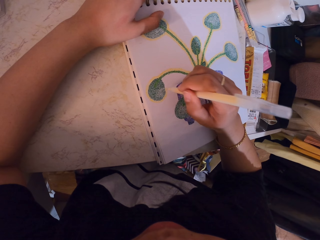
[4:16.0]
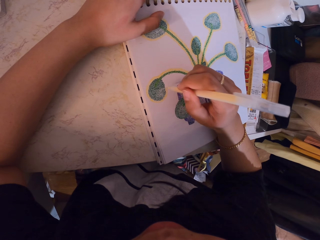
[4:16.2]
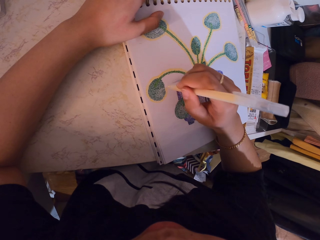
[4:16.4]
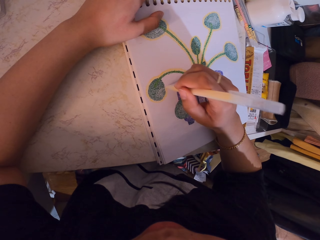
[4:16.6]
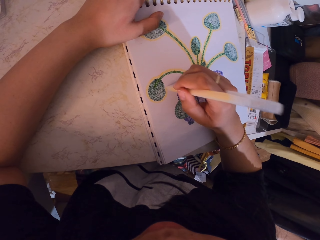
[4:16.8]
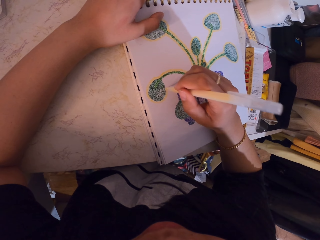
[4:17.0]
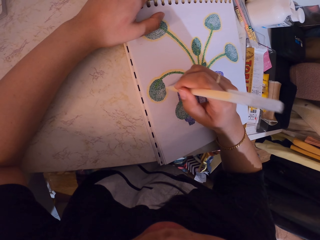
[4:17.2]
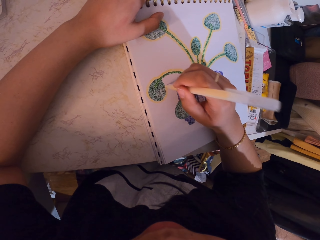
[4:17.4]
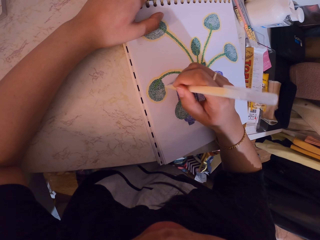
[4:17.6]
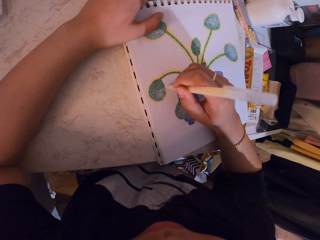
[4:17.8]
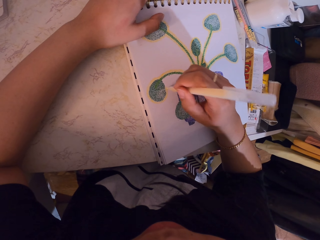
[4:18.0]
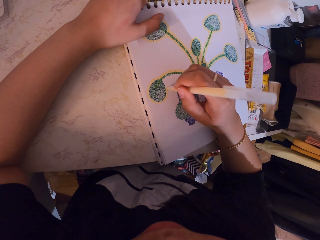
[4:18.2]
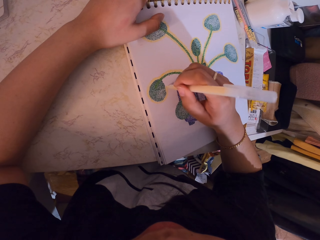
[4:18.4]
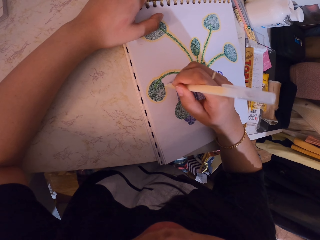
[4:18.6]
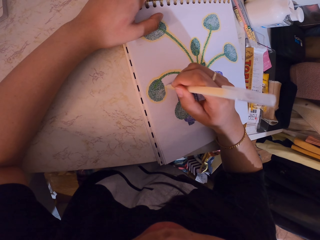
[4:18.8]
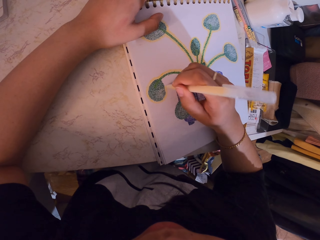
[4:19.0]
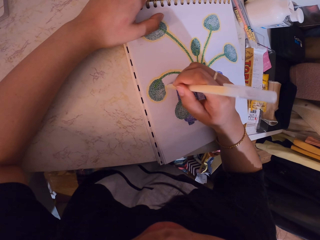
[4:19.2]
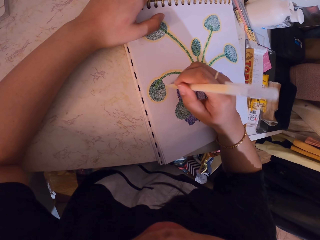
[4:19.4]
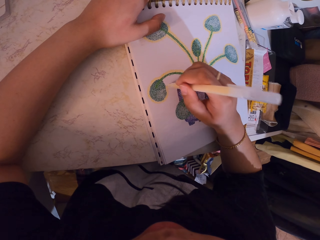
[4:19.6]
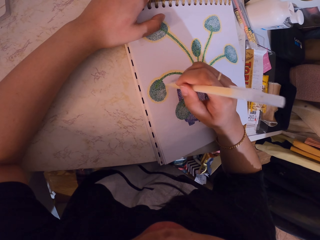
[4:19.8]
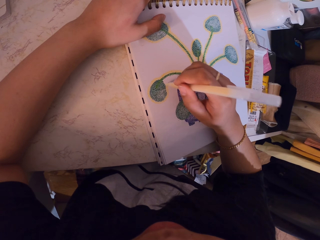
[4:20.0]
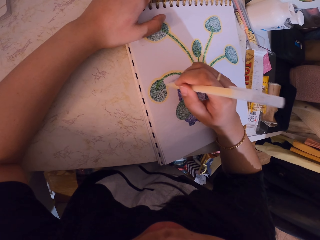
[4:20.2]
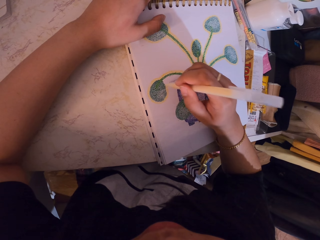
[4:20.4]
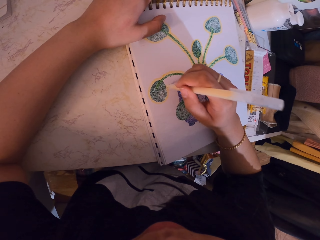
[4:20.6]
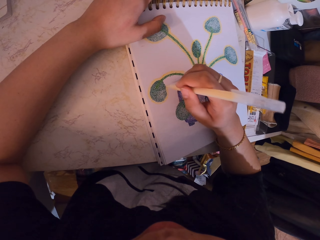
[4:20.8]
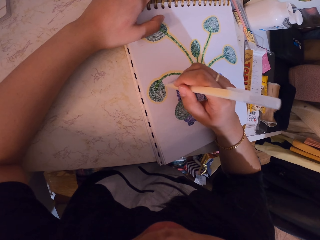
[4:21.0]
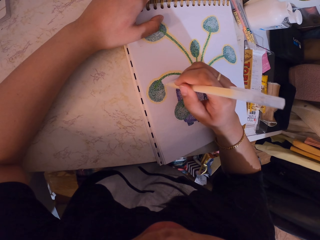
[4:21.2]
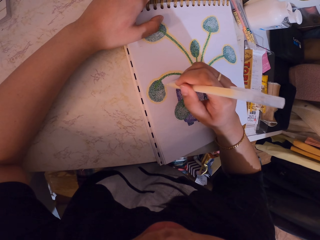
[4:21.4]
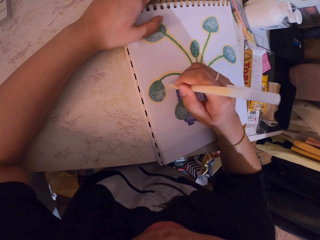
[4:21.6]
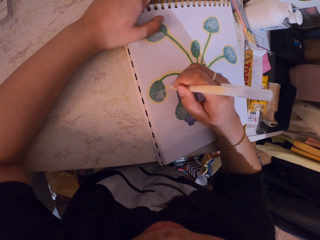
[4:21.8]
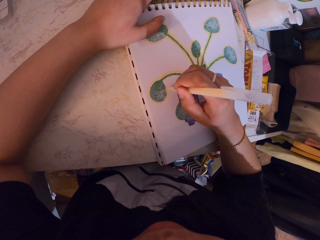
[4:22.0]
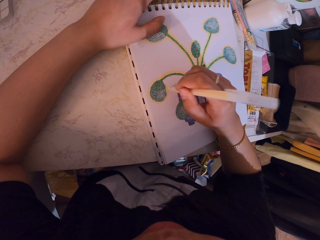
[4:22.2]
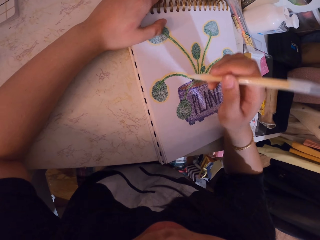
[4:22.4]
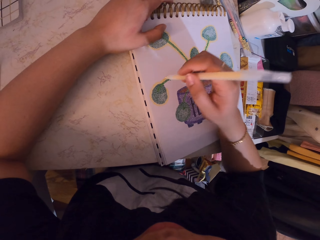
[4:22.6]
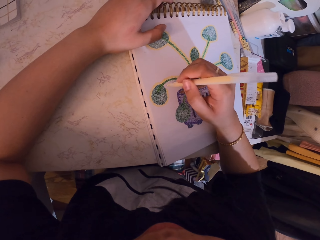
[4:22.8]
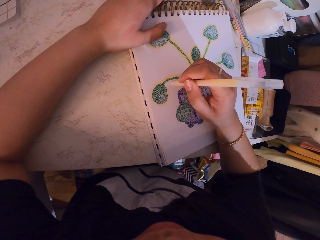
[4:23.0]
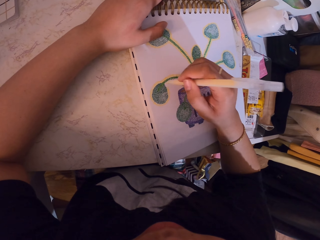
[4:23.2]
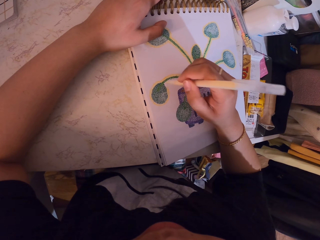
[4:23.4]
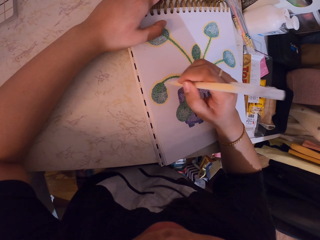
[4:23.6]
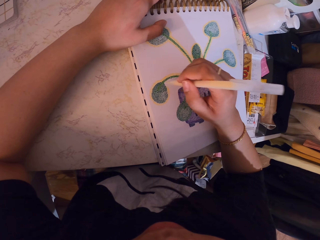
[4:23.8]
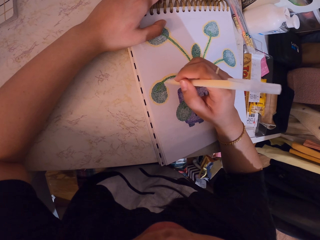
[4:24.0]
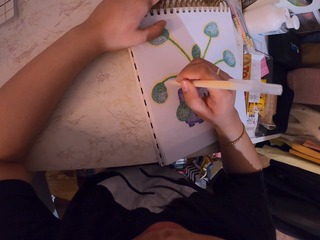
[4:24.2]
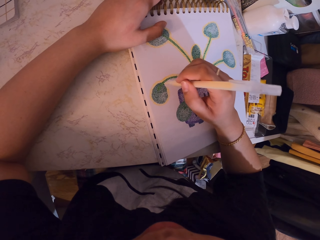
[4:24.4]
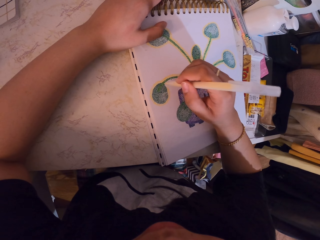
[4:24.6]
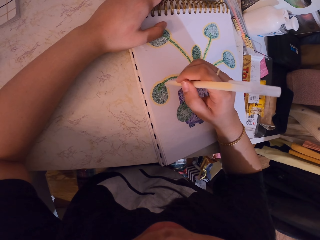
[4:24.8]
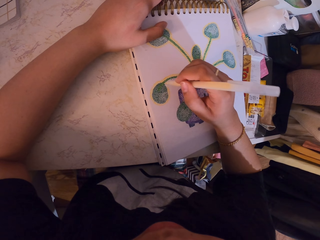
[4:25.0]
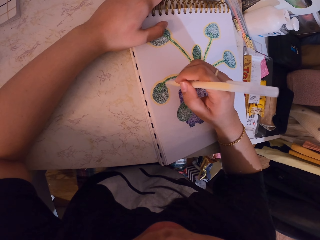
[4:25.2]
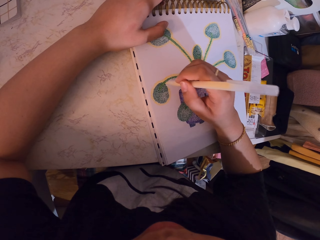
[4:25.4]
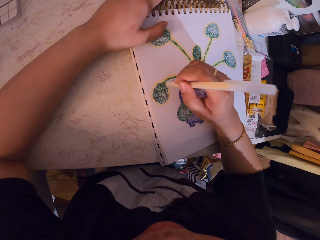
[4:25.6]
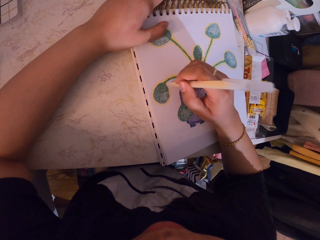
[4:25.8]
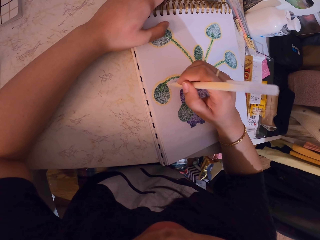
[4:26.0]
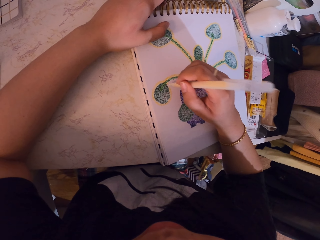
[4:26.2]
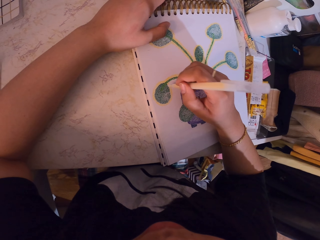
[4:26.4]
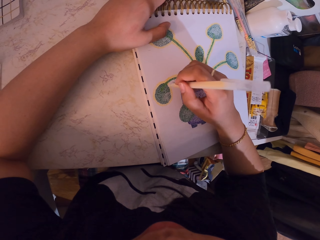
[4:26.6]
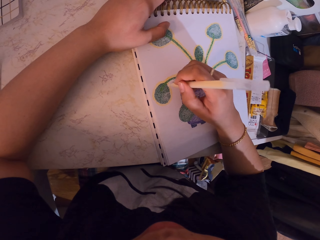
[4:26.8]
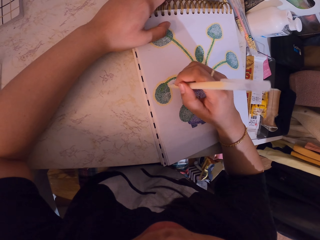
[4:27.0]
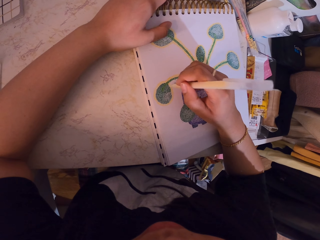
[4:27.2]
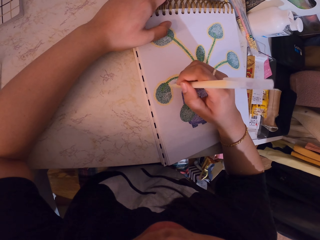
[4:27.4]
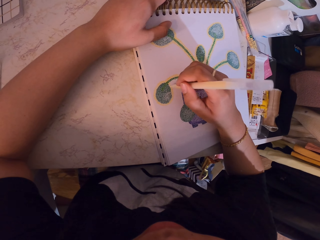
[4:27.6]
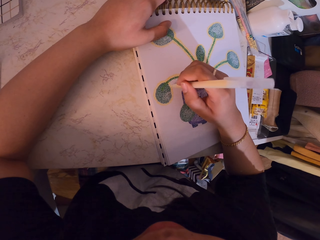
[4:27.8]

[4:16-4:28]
The camera wearer lifts the decorating pen. They decorate a drawing on a book with the decorating pen.

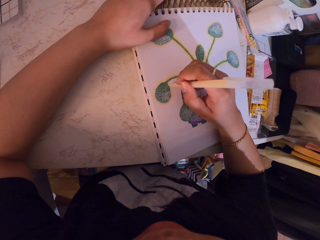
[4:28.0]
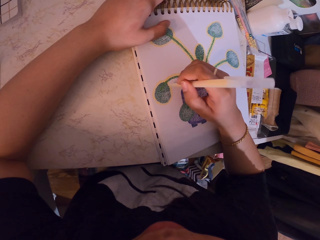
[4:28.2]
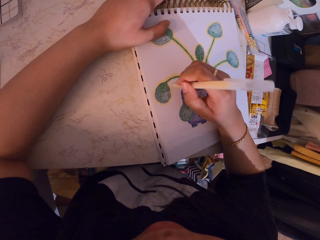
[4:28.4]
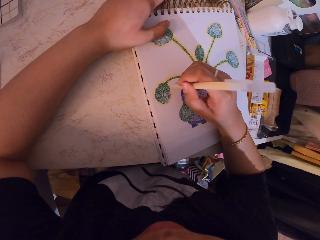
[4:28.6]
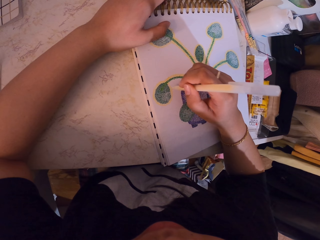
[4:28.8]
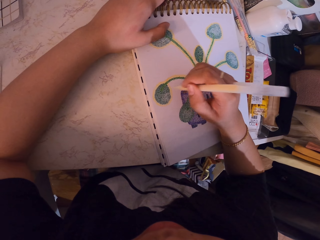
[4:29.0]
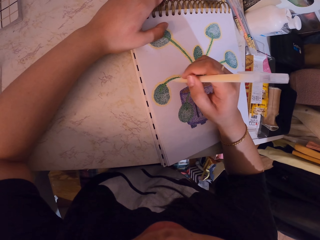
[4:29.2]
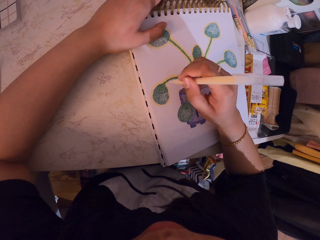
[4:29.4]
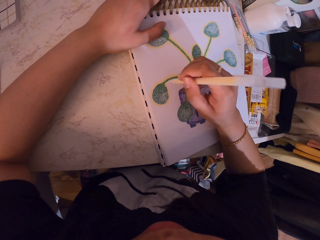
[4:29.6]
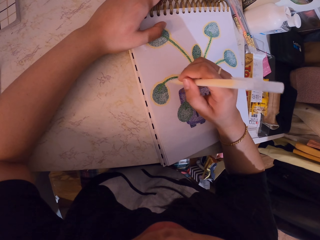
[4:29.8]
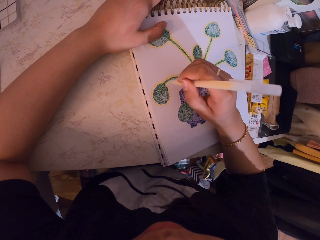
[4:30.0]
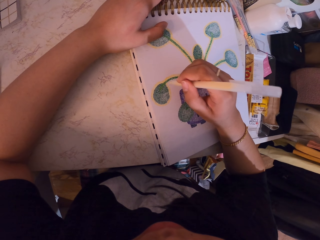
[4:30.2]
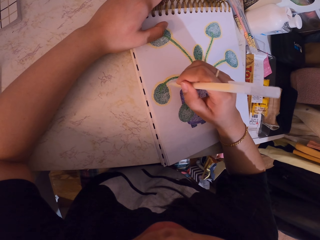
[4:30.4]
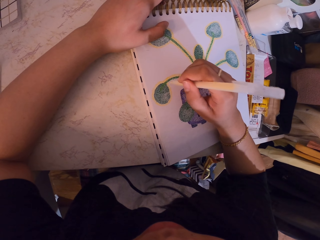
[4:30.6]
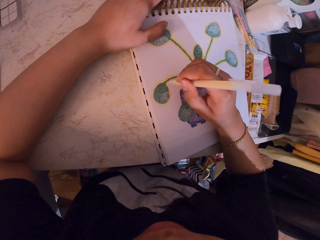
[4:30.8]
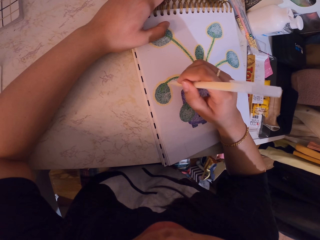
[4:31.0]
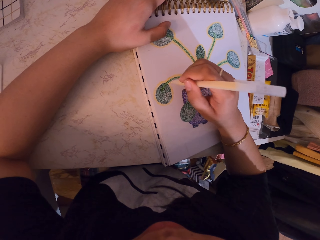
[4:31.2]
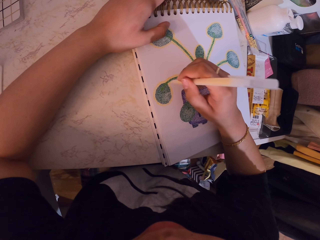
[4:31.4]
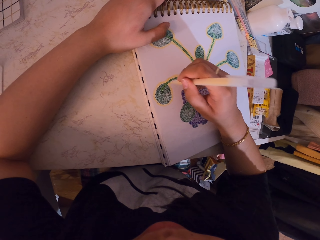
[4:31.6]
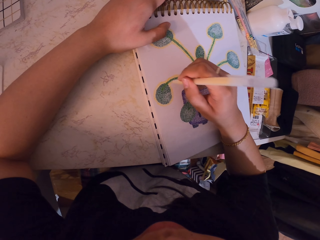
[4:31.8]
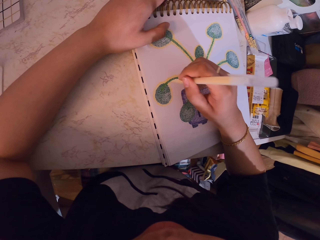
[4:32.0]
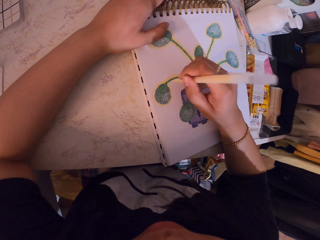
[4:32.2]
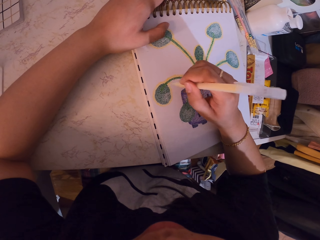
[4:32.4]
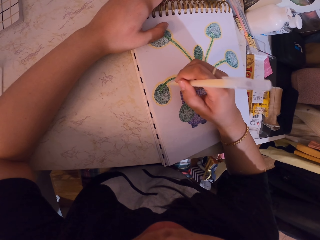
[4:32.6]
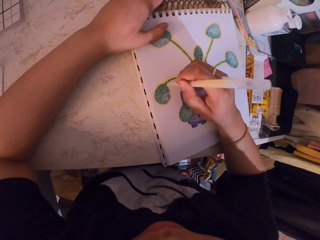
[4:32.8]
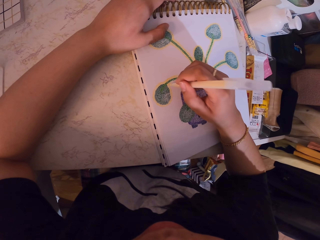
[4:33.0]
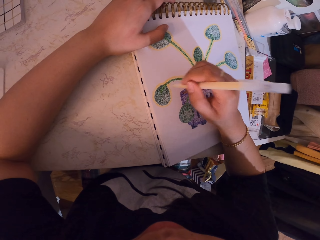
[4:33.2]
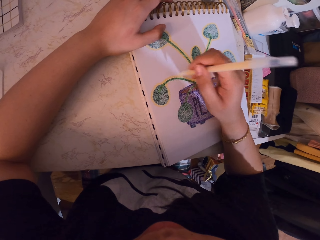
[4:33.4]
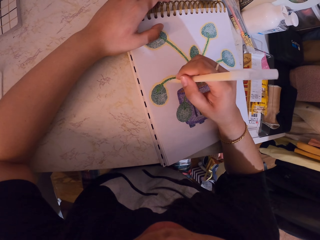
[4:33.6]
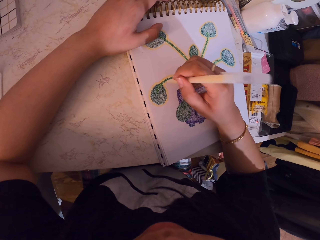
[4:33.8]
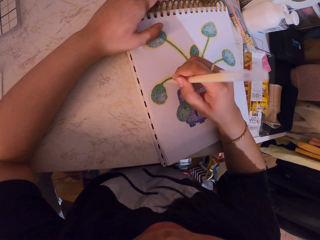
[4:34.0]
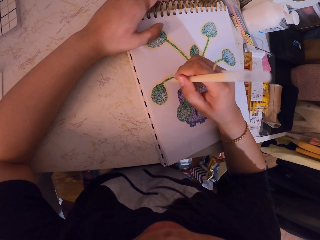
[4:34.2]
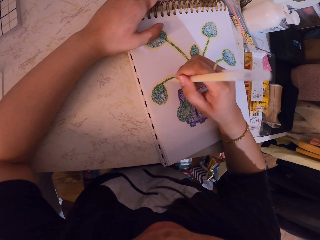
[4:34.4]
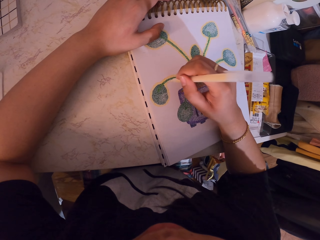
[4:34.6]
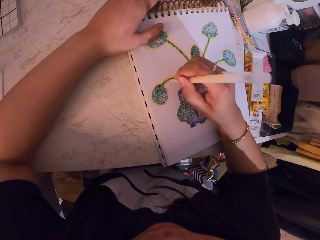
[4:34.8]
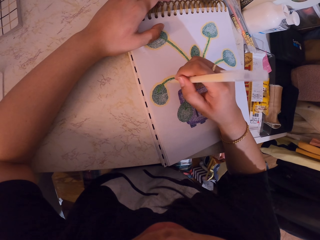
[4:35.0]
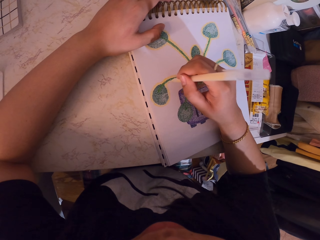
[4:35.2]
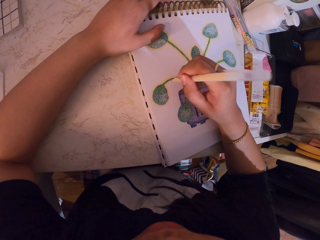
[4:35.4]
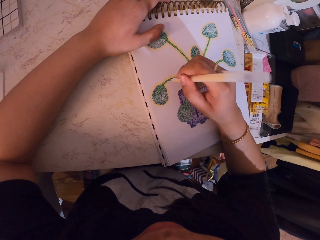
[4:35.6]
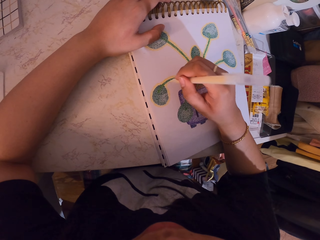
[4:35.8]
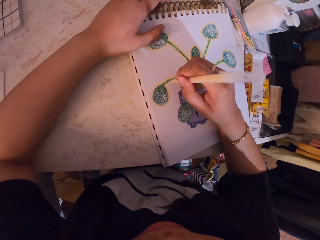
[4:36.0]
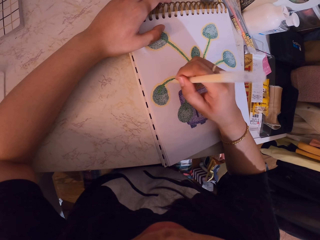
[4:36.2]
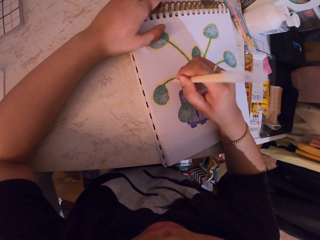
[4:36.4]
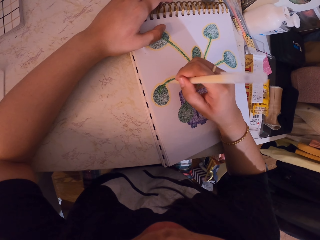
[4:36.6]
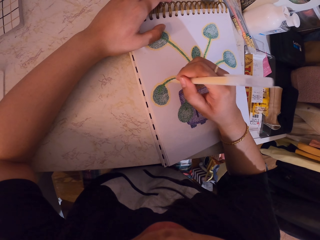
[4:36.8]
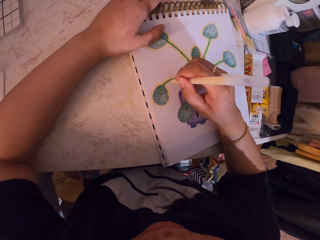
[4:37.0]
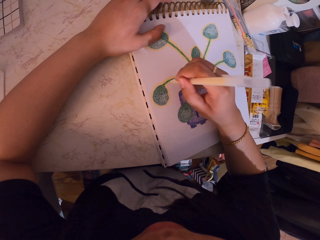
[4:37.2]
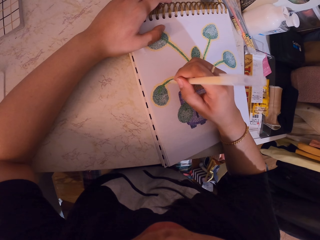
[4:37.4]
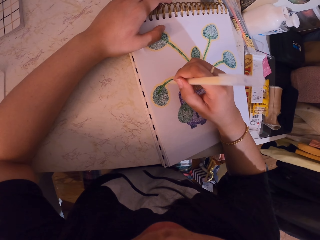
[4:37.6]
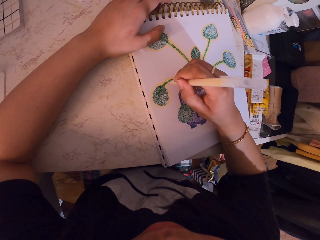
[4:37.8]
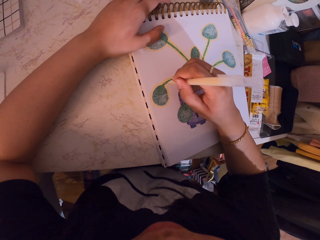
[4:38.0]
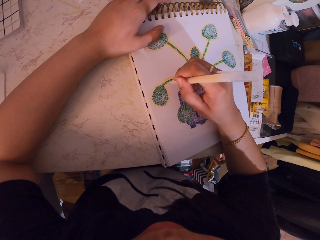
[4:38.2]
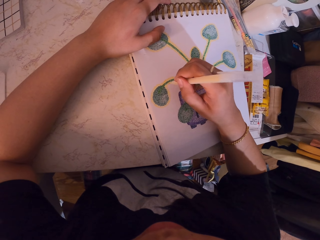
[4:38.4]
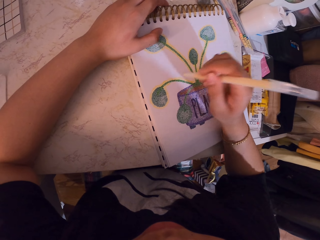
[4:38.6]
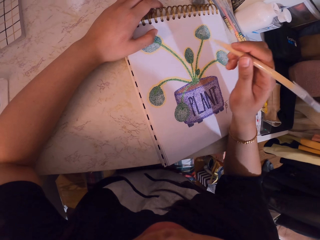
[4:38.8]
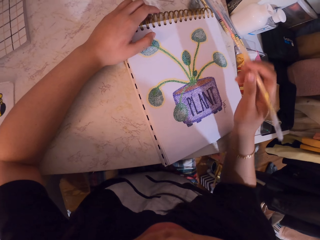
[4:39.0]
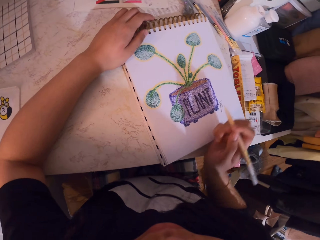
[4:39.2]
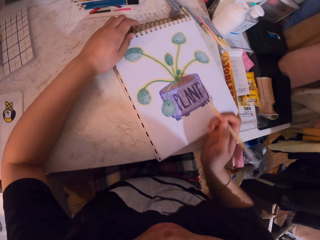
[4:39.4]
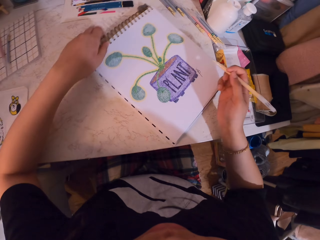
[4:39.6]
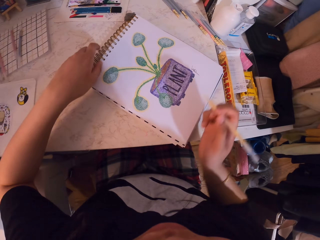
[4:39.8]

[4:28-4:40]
The camera wearer lifts the decorating pen. They decorate a drawing on a book with the decorating pen. They turn the book on the table.
